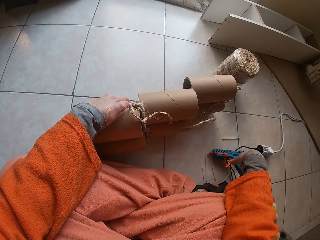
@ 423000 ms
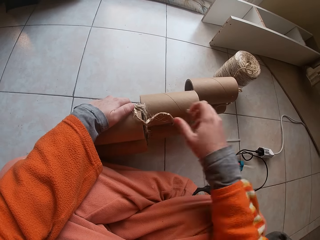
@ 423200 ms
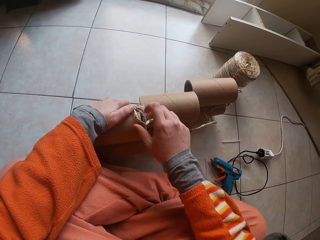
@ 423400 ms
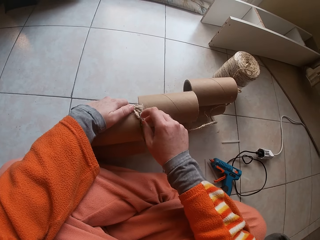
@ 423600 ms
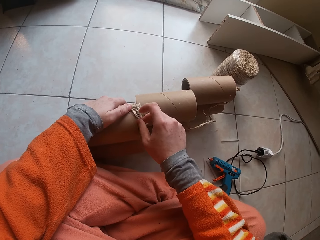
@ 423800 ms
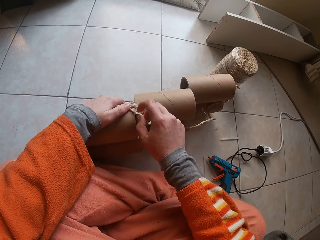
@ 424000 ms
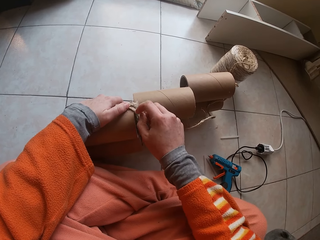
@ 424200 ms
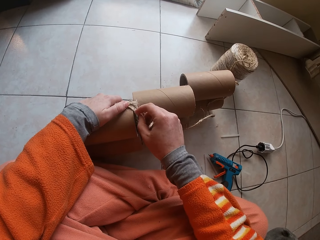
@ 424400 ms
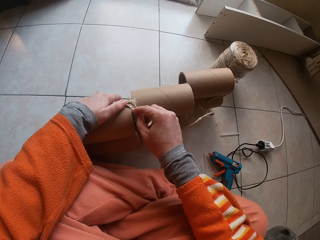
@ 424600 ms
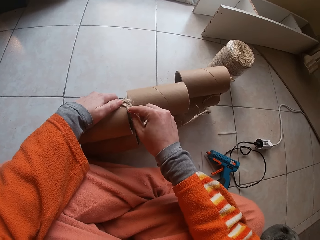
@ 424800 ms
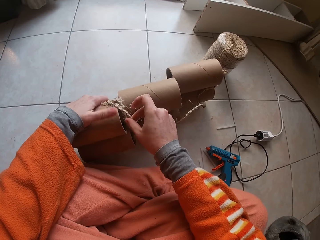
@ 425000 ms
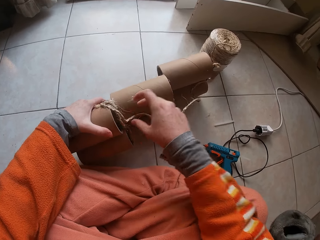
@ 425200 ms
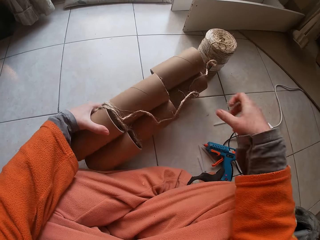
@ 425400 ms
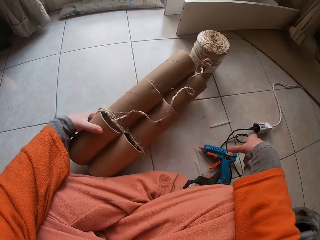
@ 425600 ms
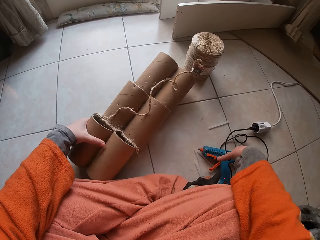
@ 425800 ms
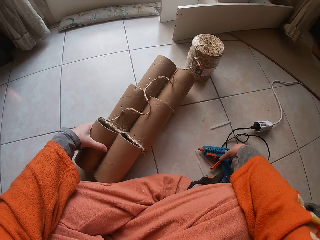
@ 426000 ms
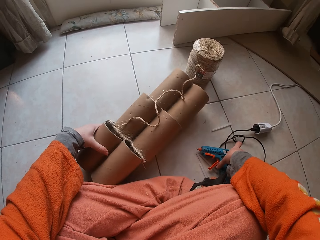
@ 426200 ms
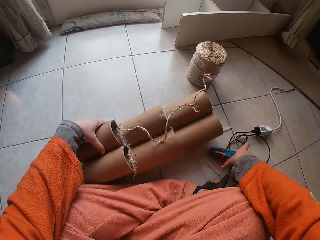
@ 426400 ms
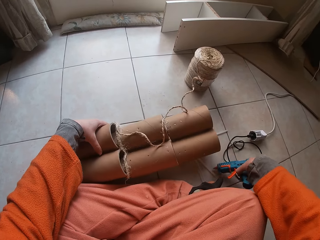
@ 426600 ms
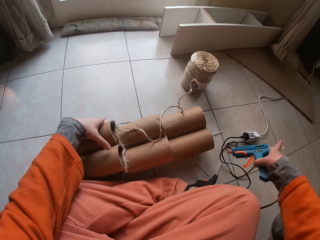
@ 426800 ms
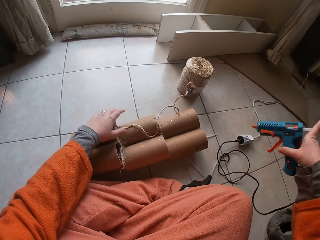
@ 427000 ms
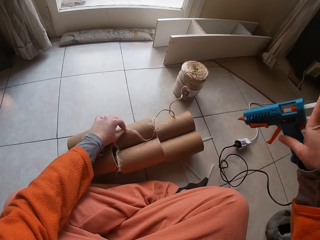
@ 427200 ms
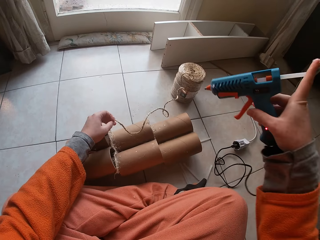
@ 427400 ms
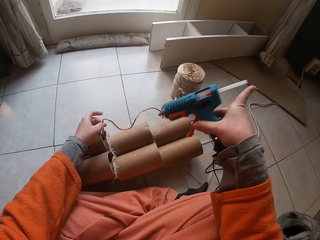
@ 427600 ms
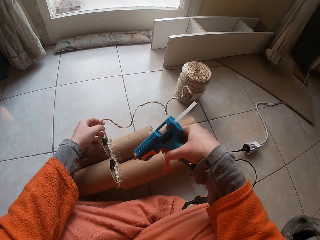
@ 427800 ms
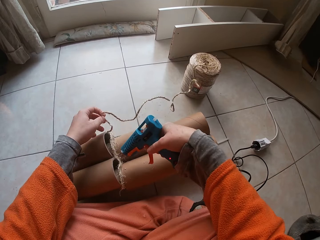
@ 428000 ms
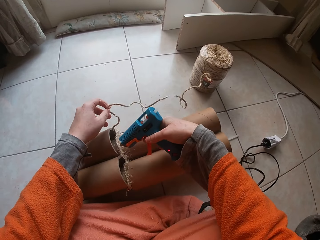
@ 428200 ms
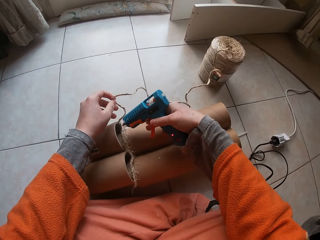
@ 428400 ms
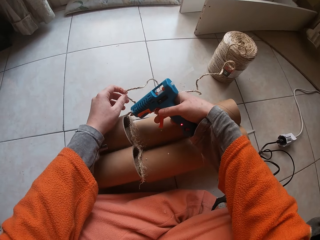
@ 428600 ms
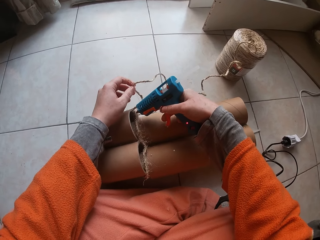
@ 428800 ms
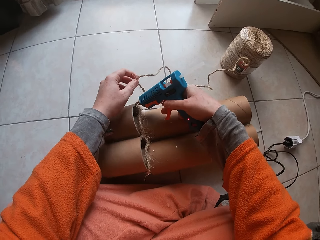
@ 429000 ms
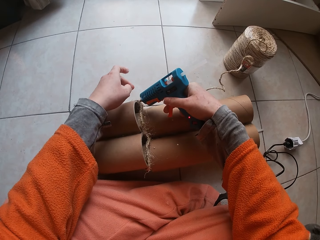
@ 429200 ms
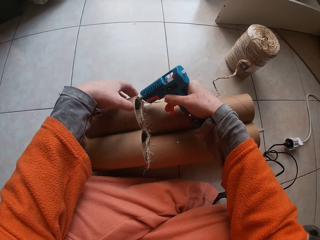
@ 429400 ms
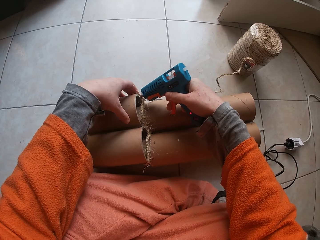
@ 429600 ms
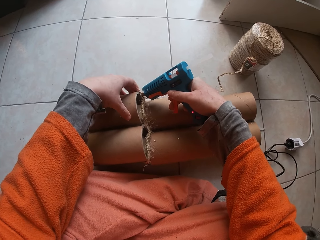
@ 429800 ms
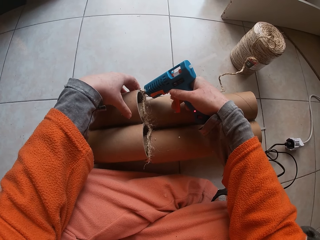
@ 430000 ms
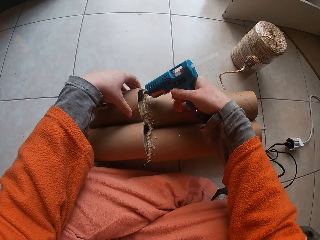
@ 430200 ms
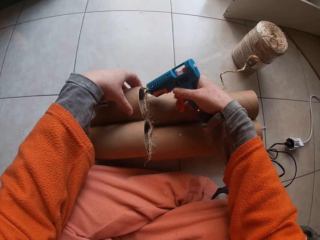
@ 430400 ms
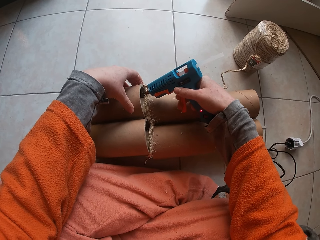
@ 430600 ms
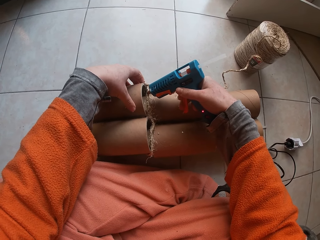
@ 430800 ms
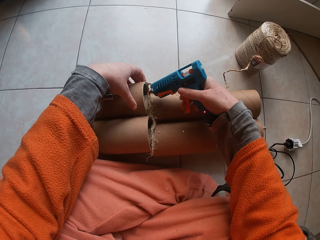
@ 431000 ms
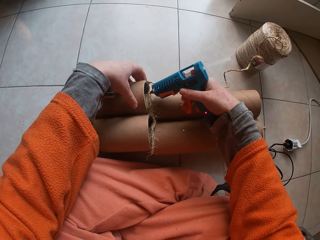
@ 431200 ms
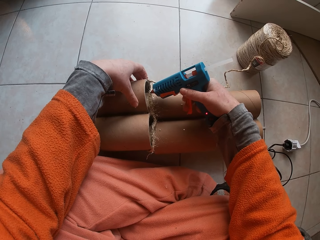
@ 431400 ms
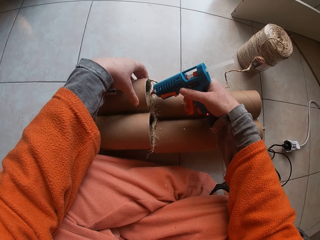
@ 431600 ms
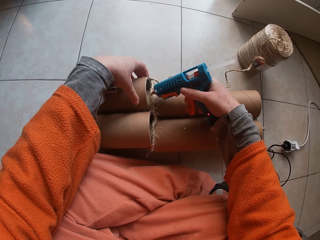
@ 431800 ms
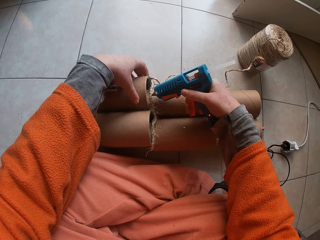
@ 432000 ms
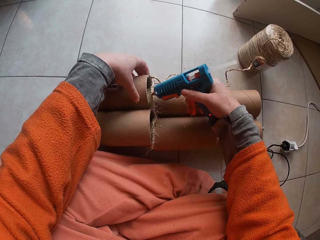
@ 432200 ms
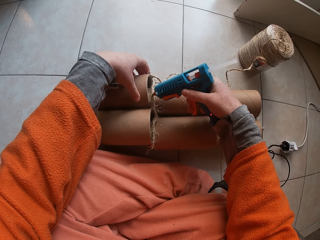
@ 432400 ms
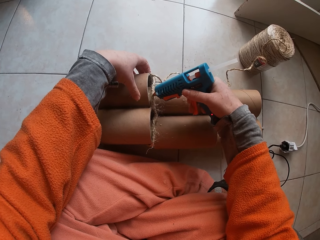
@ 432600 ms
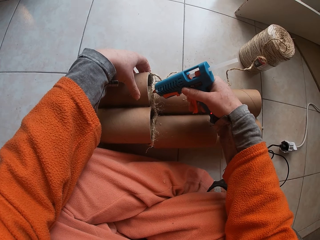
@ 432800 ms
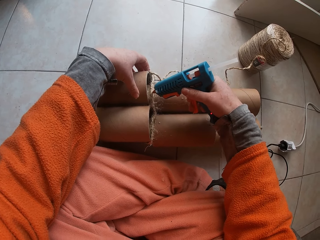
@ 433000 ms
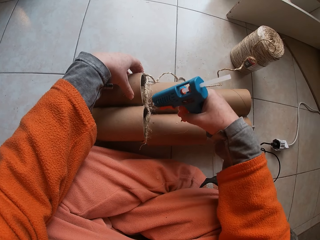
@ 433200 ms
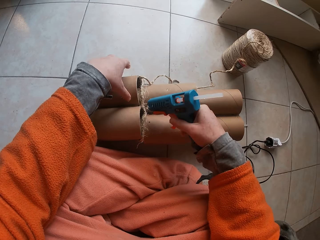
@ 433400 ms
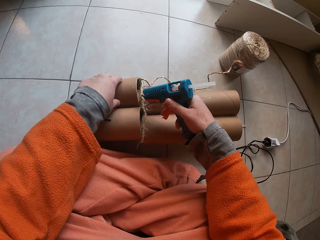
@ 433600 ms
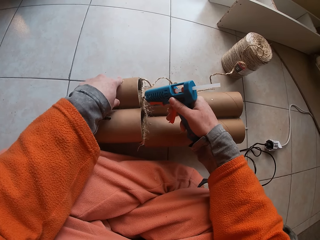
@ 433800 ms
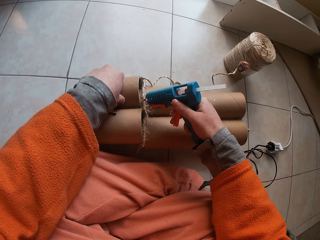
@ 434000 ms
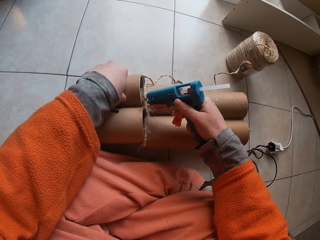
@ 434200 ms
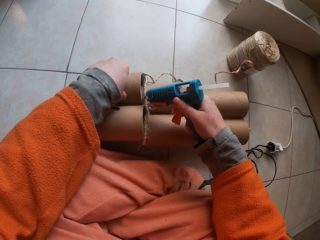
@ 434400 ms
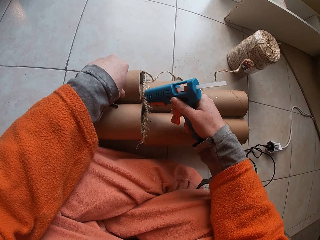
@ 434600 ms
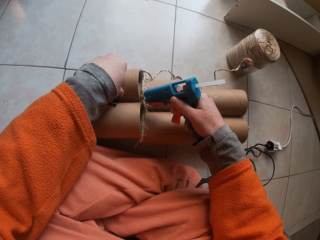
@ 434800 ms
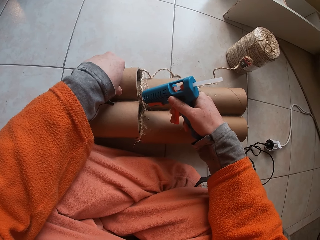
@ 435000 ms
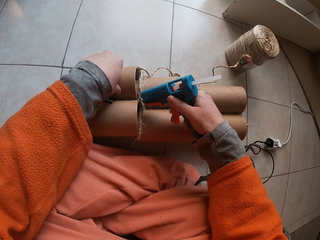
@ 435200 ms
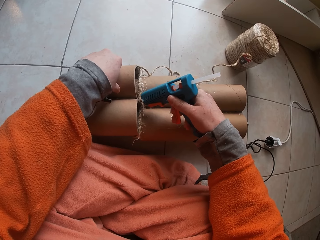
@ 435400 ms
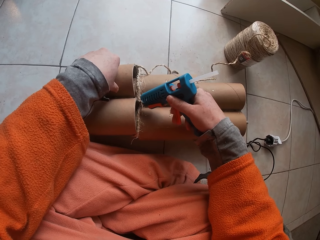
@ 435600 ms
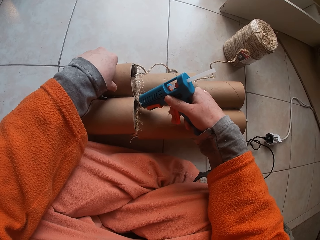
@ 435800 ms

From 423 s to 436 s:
The camera wearer drops the glue gun on the floor. They stick yarn to the cardboard tube. They carry the glue gun with the right hand. They pick up the glue gun. They put glue on the cardboard tube. They apply glue around the string.

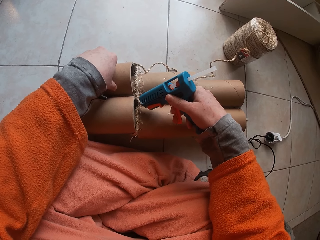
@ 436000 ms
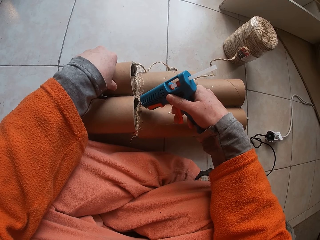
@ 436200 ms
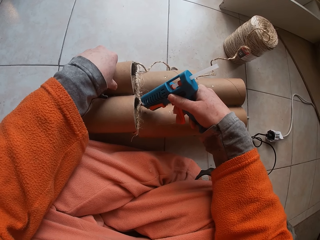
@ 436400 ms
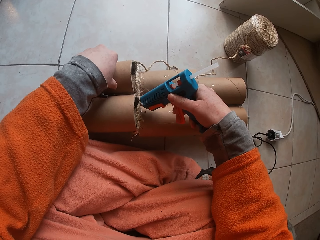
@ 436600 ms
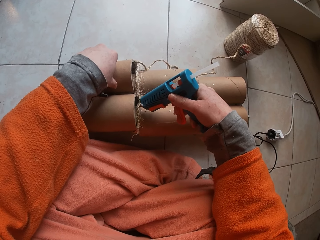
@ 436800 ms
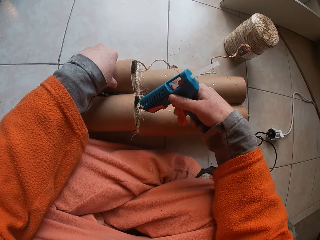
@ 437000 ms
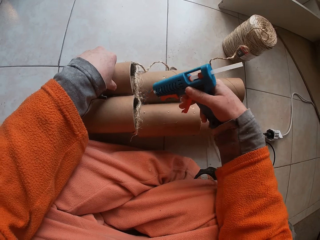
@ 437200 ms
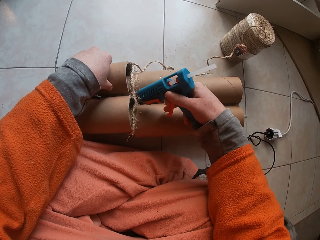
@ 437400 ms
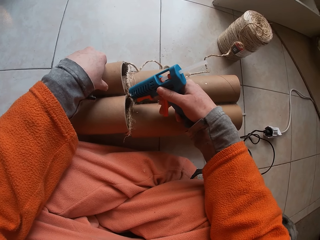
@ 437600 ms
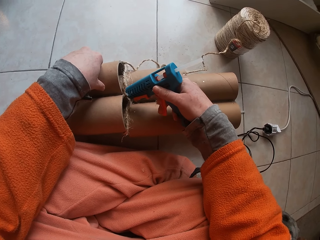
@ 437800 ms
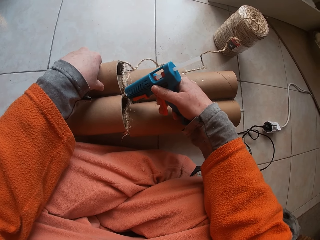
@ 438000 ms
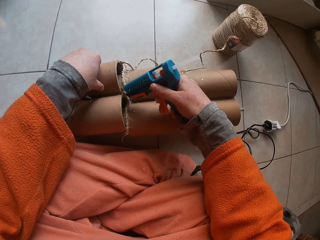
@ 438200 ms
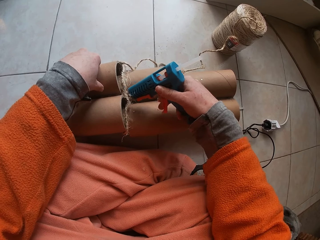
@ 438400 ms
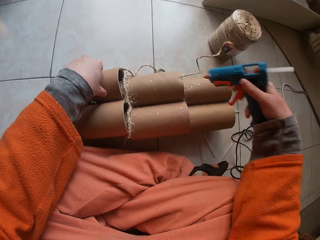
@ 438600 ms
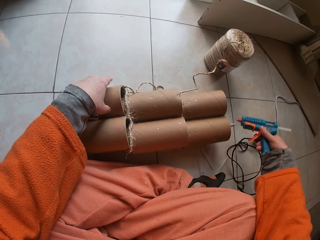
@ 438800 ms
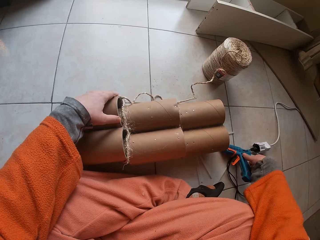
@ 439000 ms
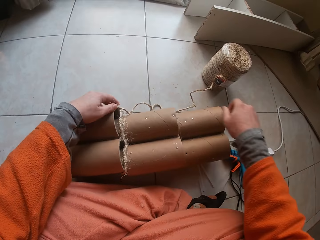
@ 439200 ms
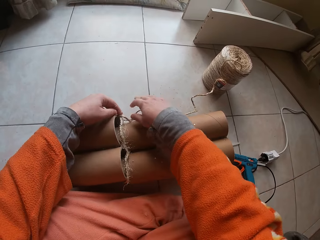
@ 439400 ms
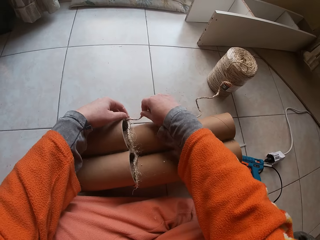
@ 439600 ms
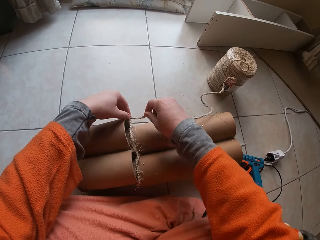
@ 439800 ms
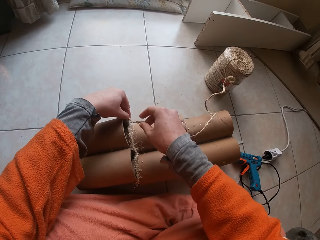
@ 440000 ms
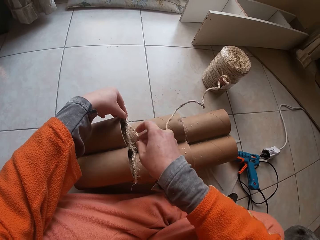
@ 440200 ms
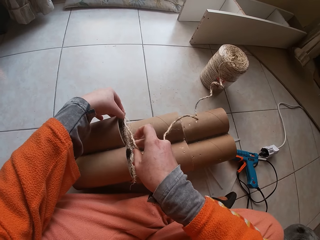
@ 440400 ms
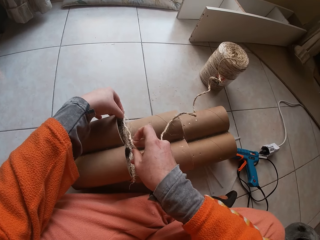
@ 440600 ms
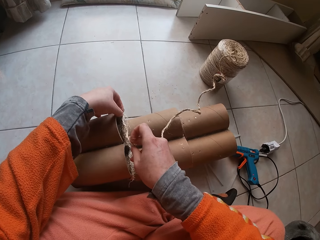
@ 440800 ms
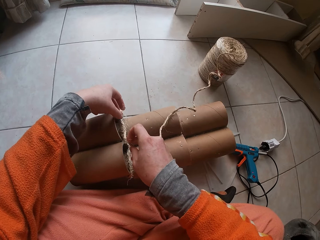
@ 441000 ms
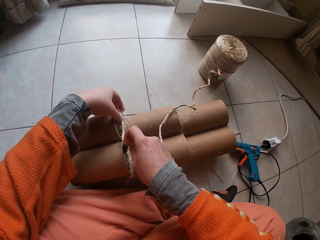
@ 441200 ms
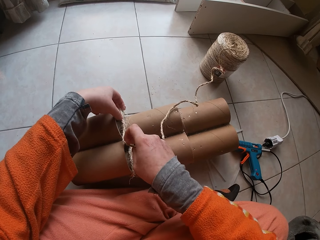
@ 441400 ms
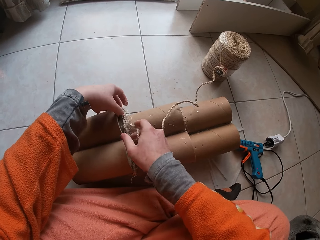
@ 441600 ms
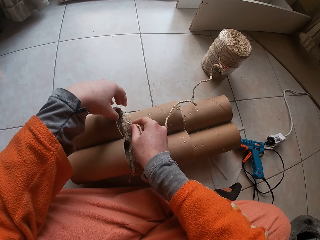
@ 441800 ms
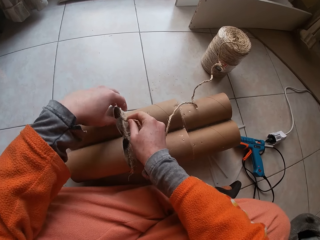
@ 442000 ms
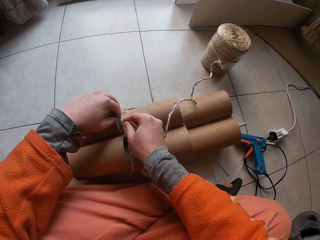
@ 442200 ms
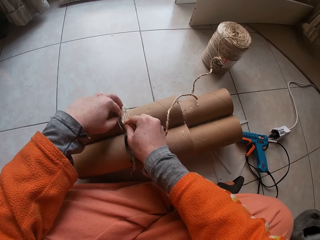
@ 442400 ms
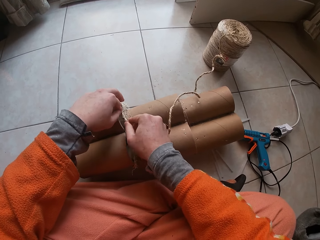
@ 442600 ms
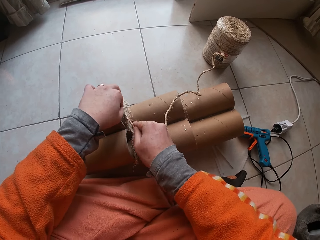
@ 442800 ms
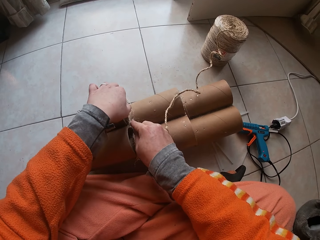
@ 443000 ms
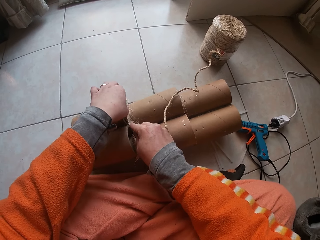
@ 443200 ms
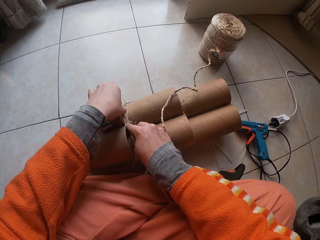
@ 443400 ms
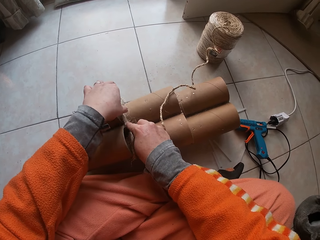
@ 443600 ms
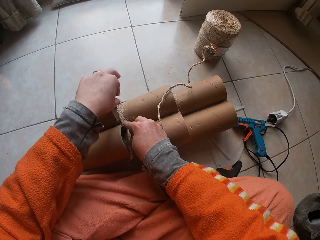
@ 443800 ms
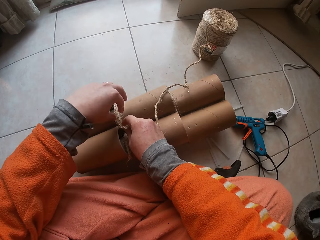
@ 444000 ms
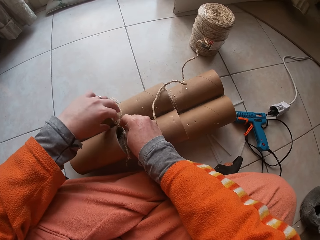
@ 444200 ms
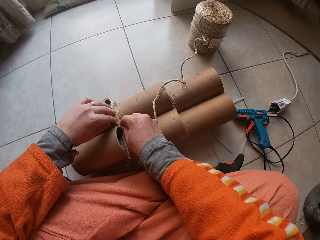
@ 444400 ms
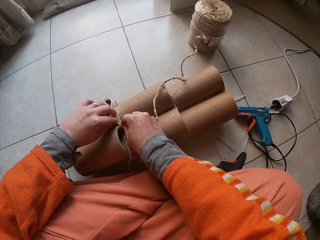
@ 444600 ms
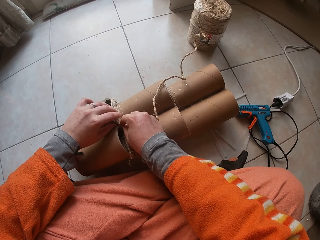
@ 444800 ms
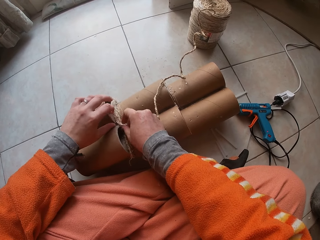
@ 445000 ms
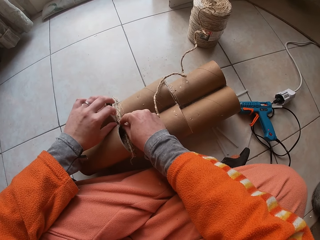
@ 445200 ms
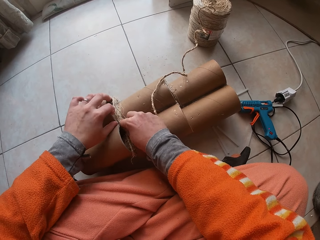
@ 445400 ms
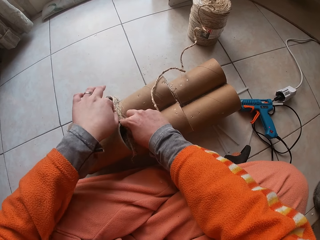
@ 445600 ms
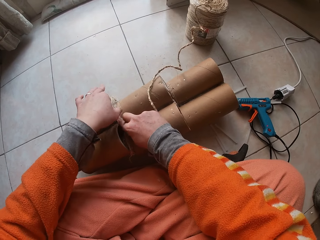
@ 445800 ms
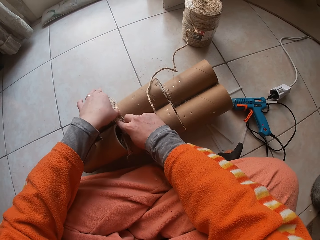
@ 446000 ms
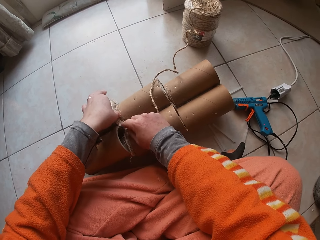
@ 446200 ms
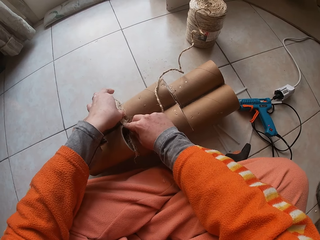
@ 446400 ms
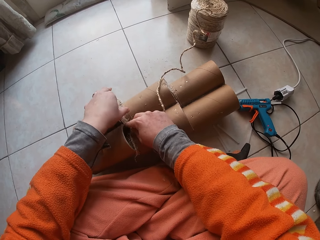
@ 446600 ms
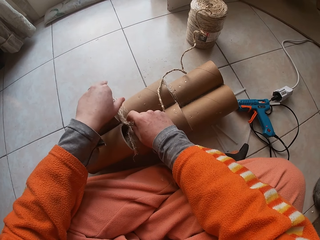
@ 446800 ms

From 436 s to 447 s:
The camera wearer drops the glue gun on the floor. They stick yarn to the cardboard tube. They roll a string on the string holder.
